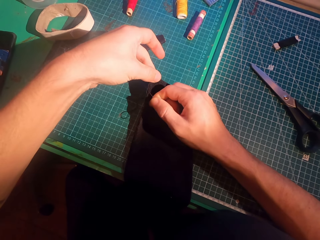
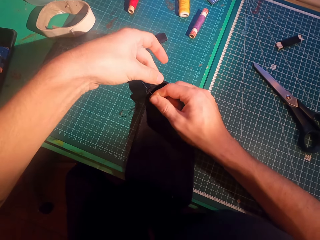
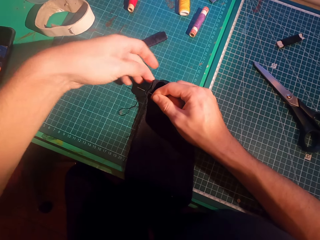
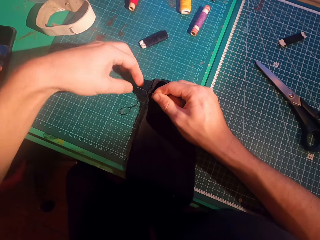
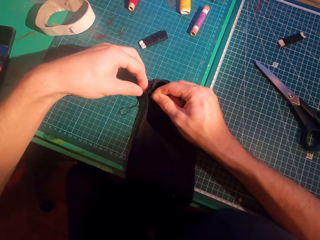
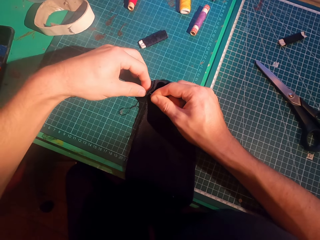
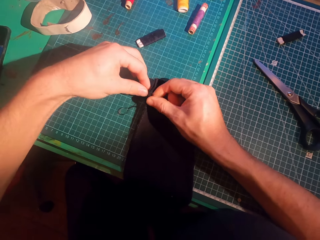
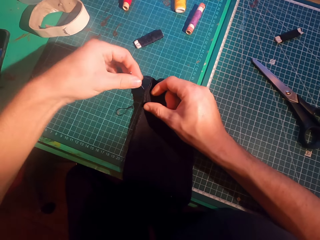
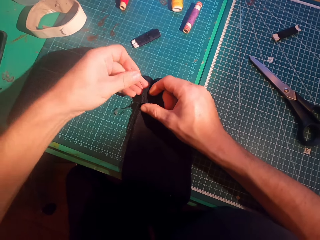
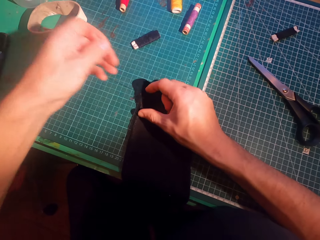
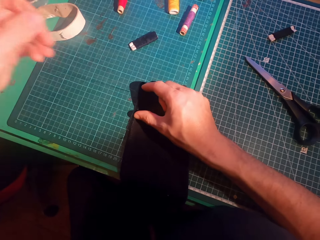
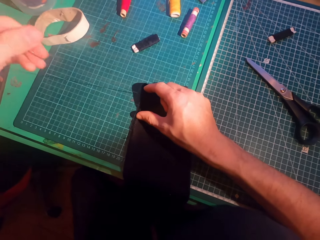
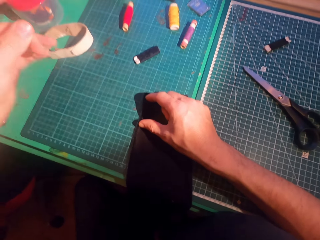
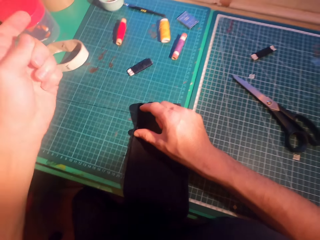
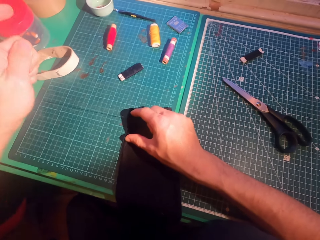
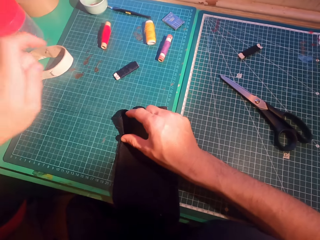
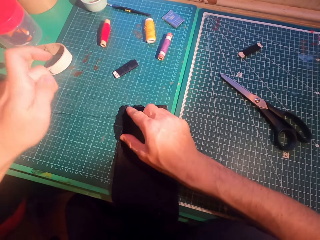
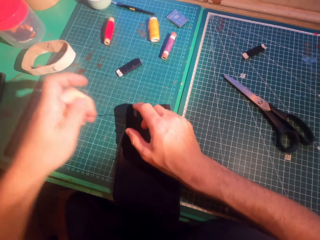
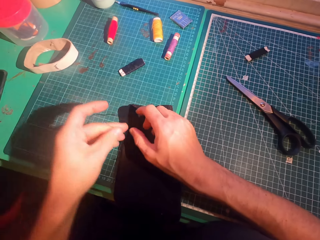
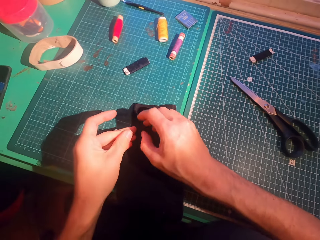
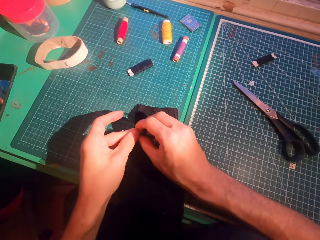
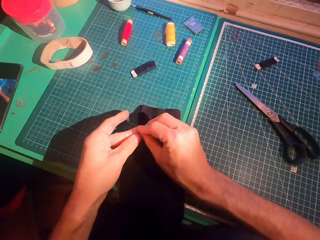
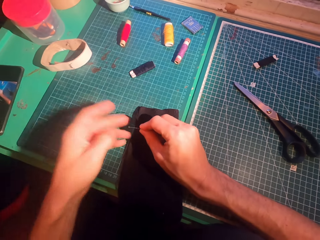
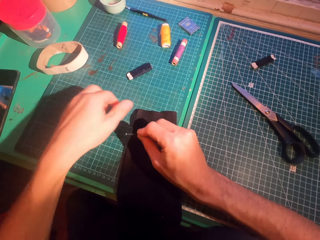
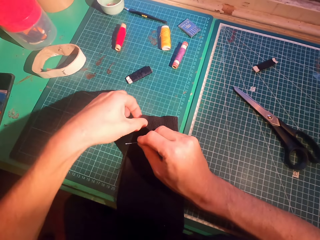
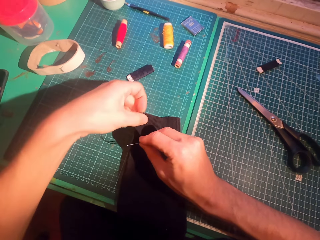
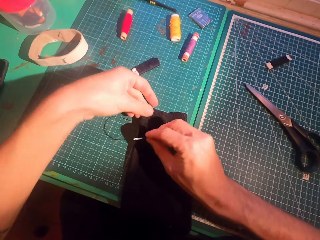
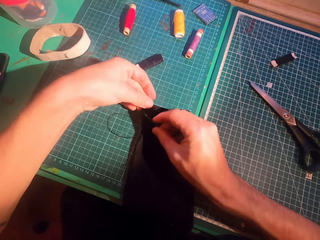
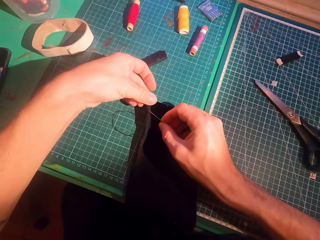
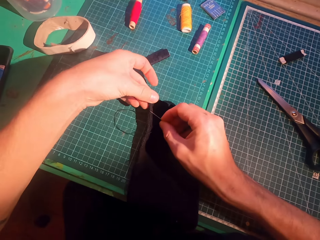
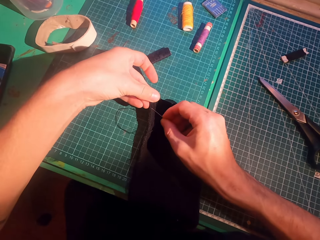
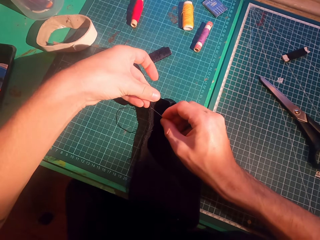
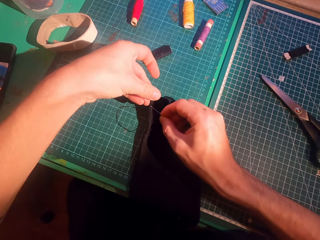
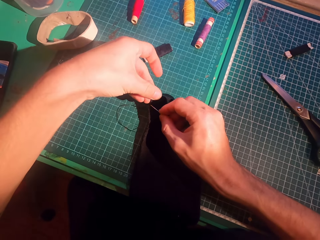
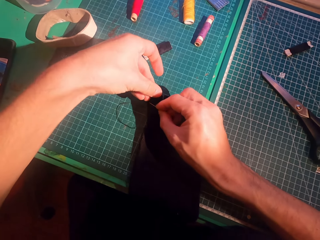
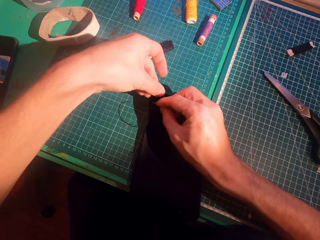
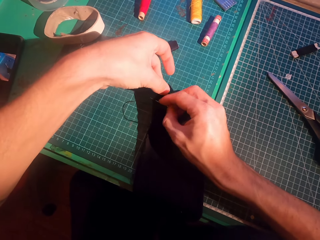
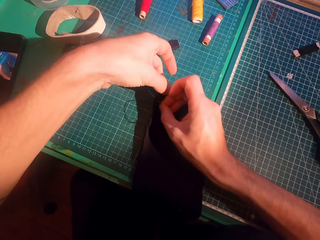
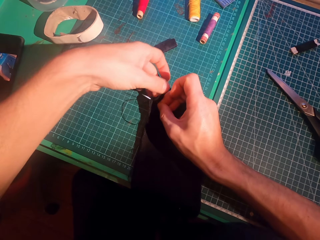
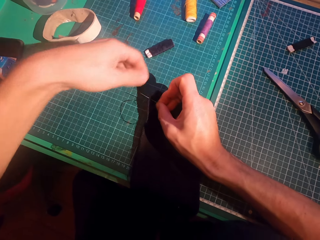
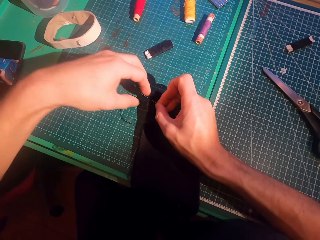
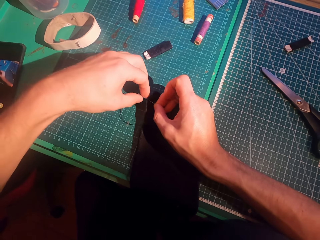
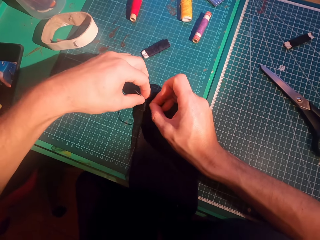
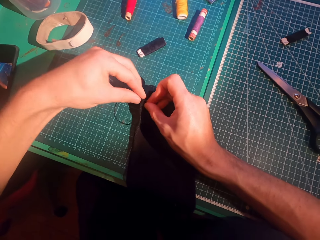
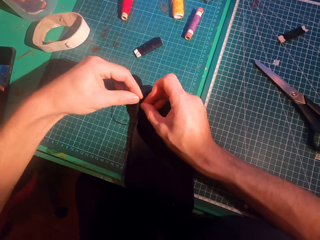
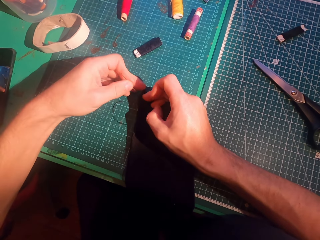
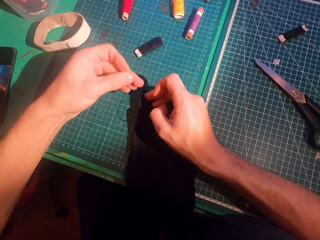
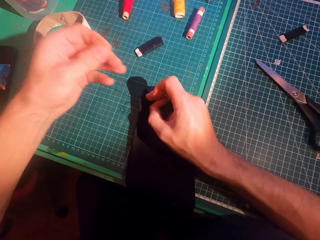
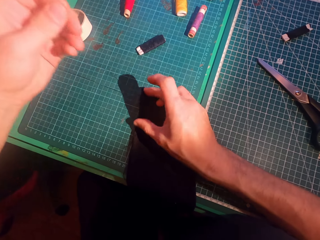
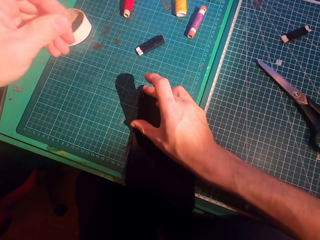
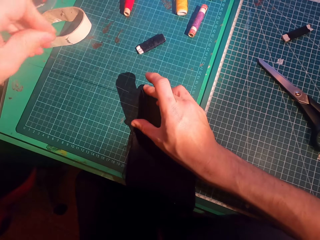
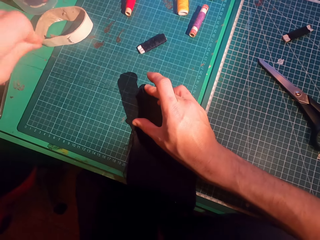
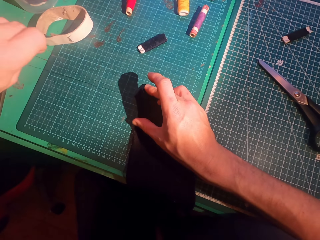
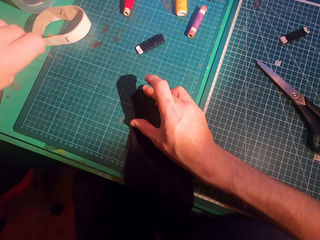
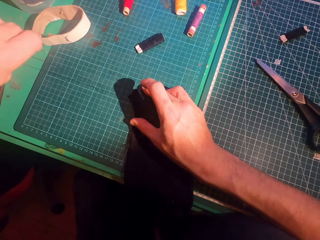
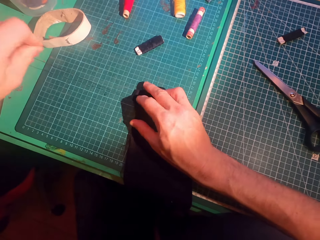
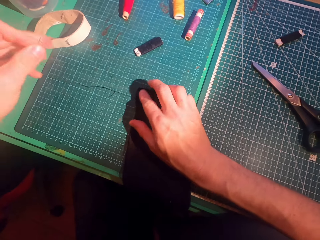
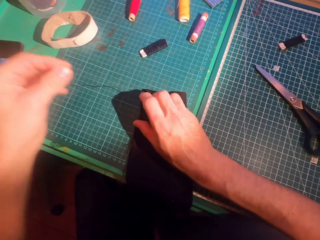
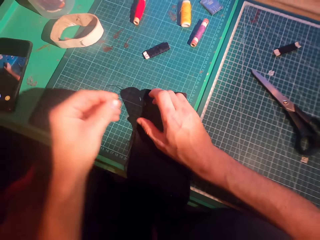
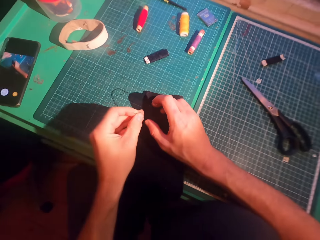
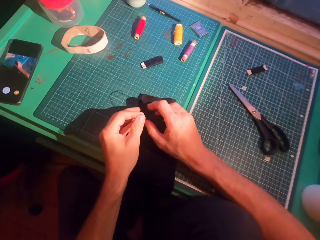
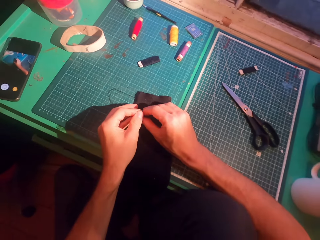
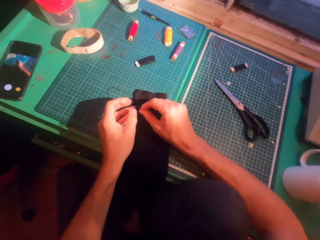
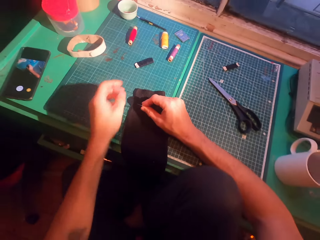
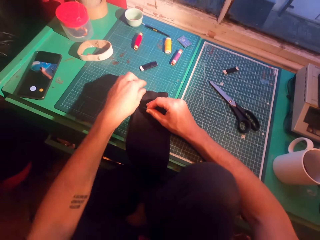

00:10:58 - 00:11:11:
The camera wearer straightens a thread. They insert a needle in a sweater. They straighten the thread.

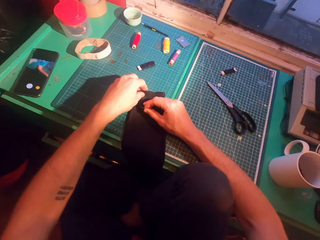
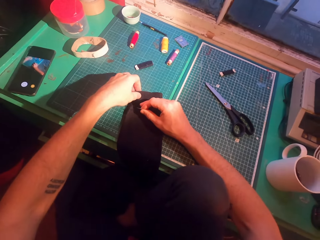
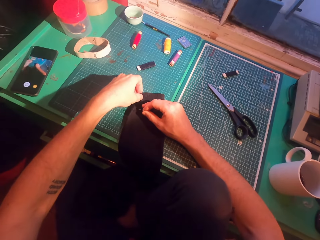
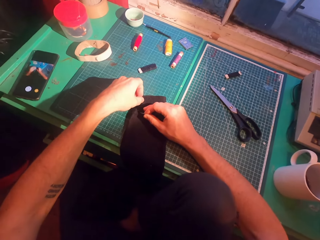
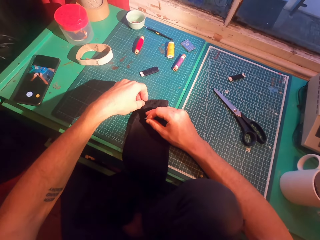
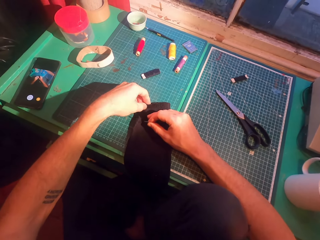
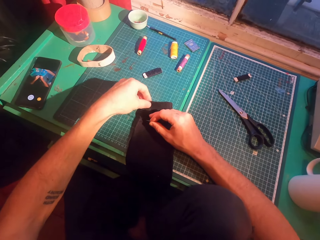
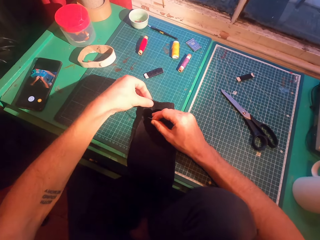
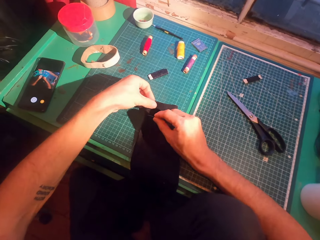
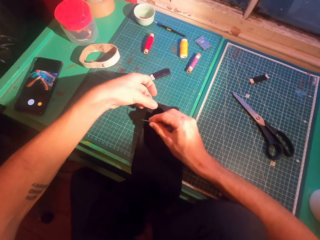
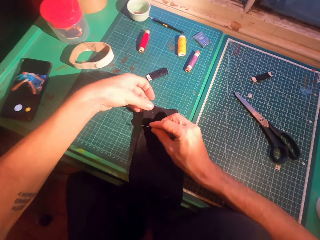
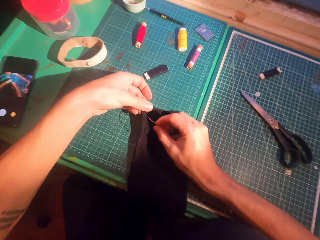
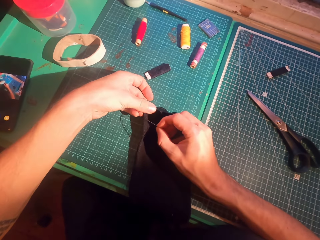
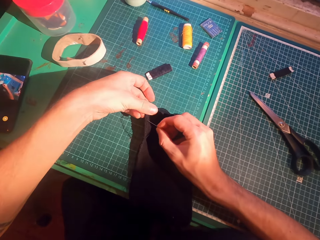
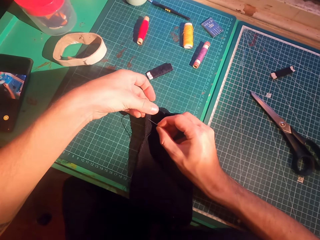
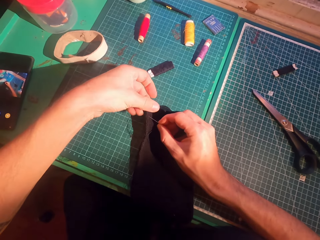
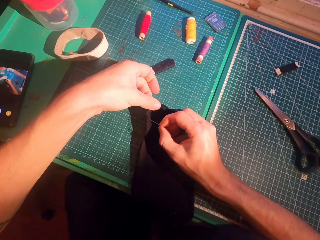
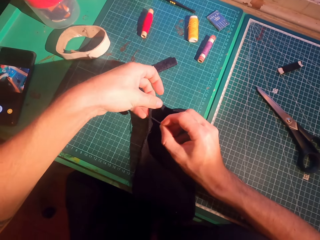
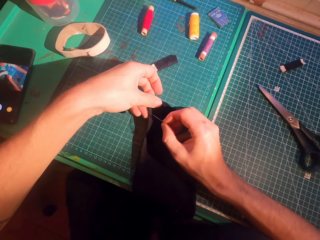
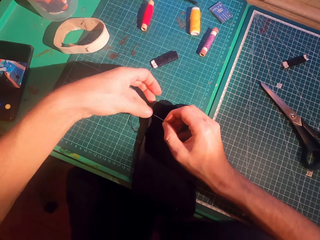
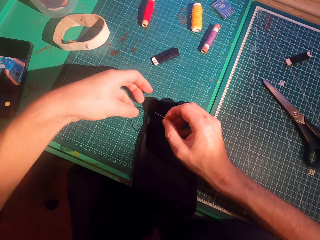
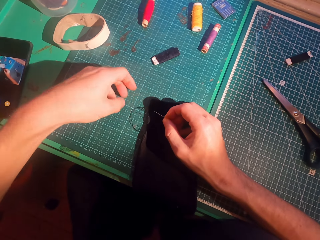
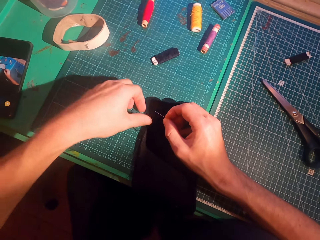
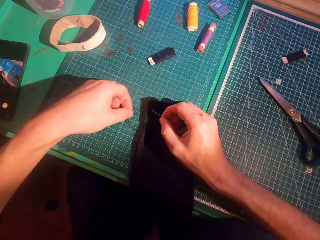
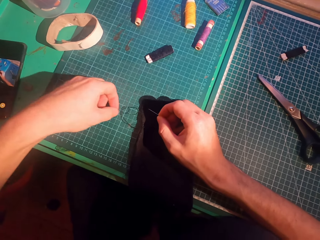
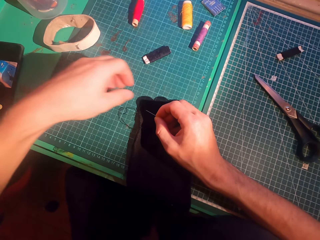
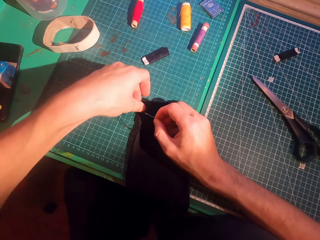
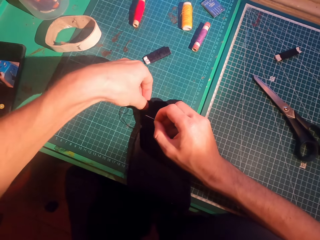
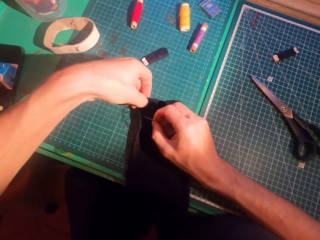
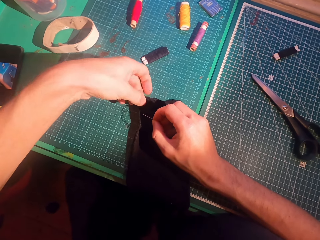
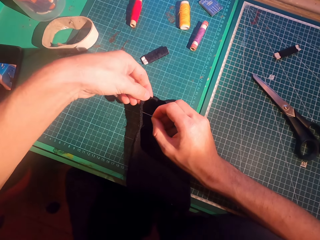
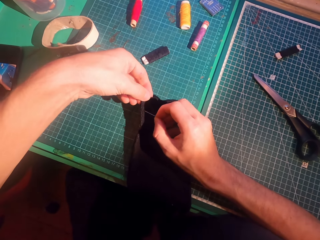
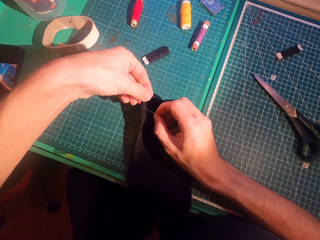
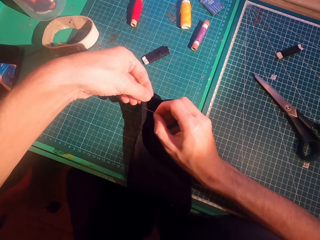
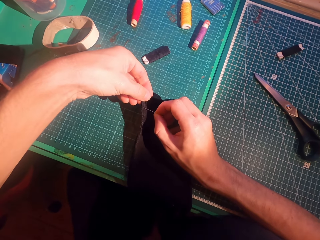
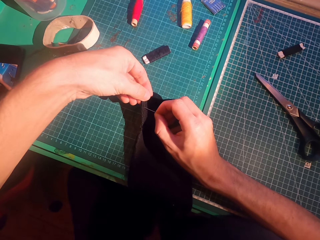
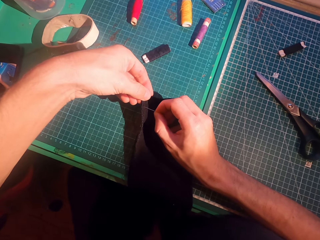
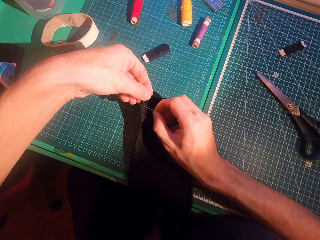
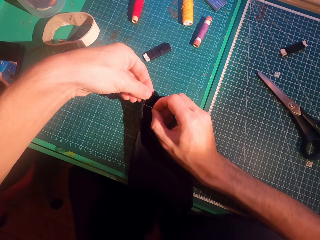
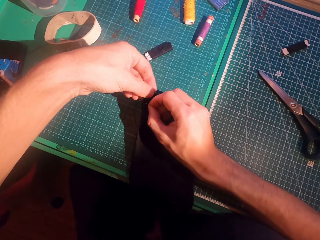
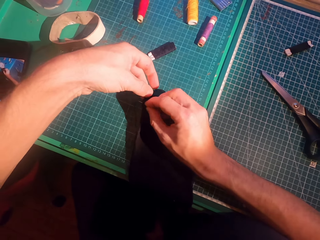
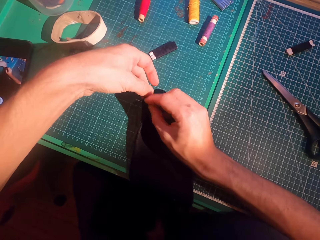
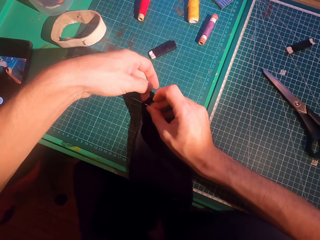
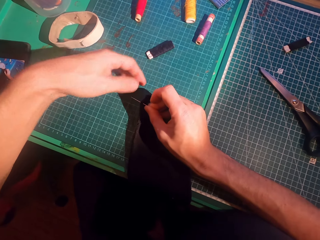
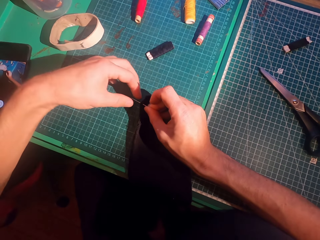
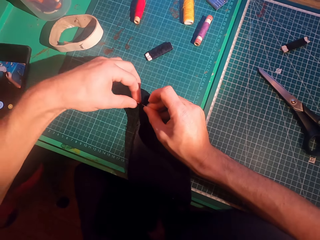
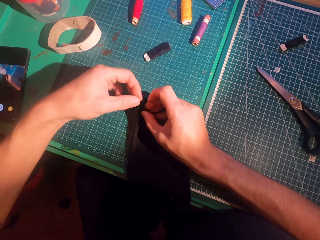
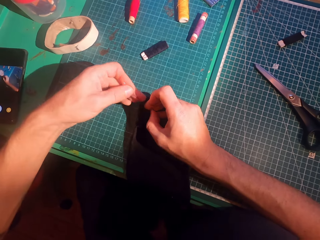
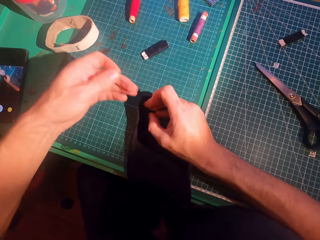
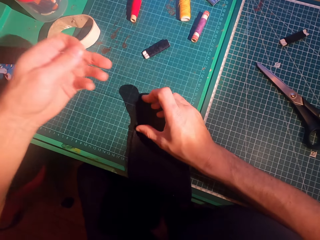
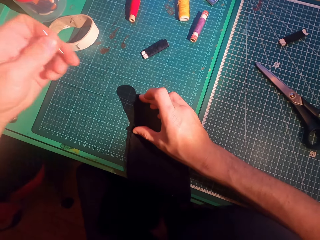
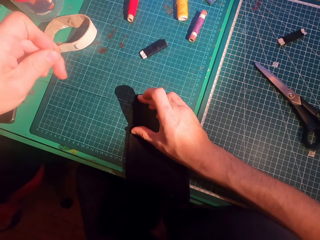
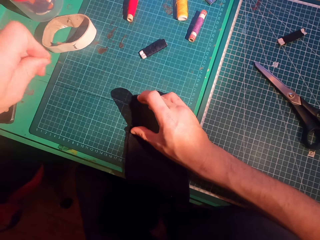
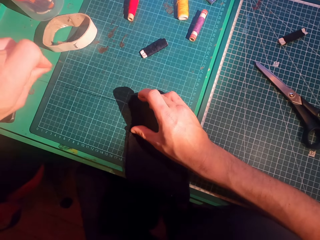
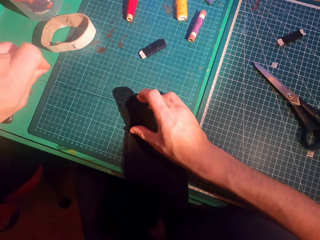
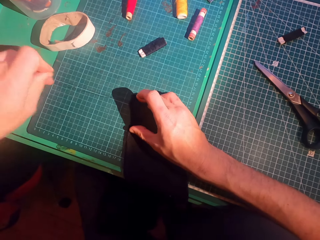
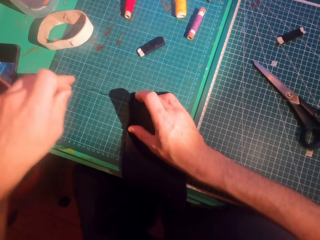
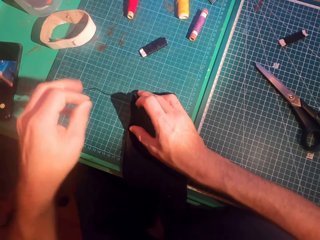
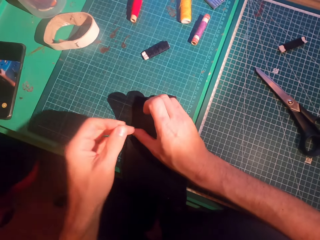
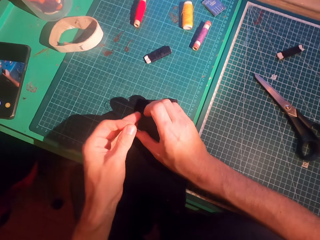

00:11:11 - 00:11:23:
The camera wearer aligns a thread. They insert a needle in a sweater. They straighten the thread.
